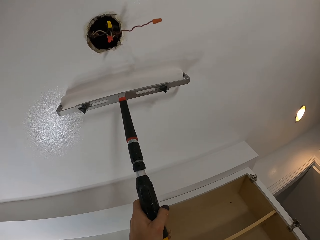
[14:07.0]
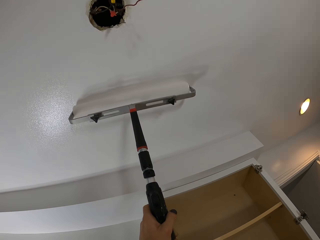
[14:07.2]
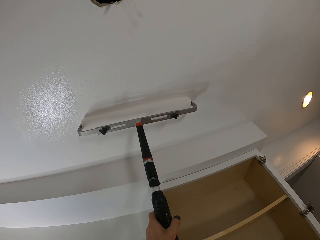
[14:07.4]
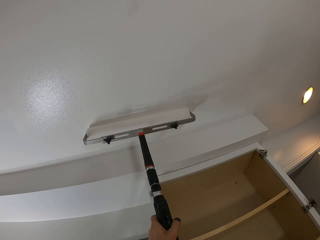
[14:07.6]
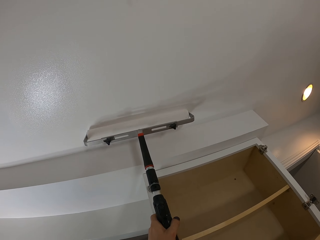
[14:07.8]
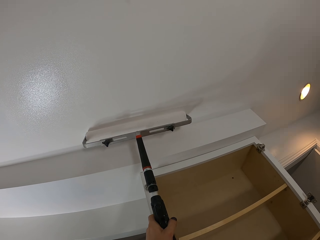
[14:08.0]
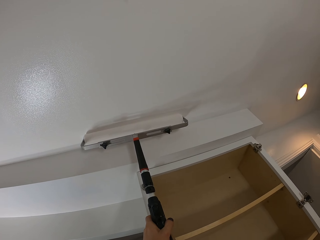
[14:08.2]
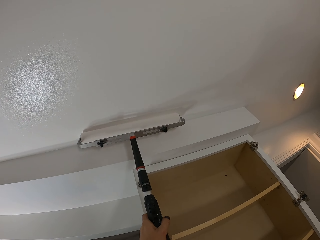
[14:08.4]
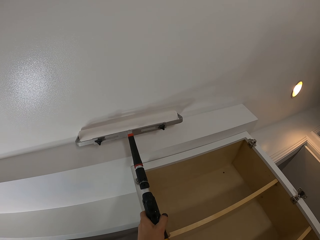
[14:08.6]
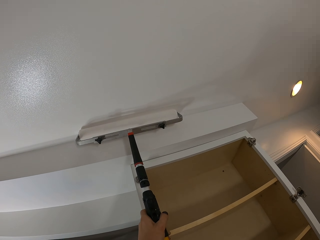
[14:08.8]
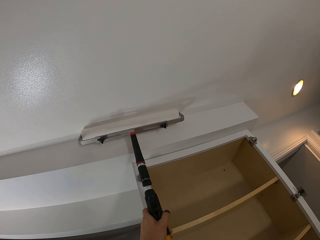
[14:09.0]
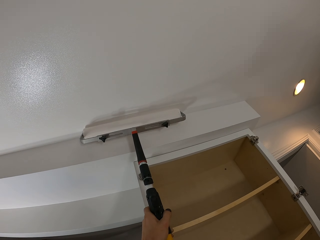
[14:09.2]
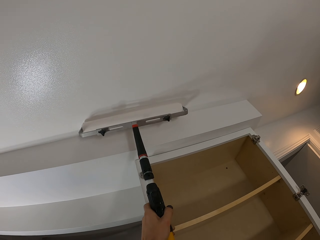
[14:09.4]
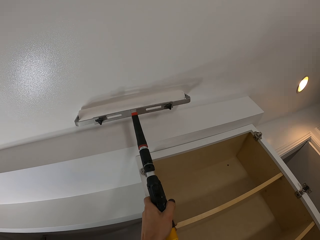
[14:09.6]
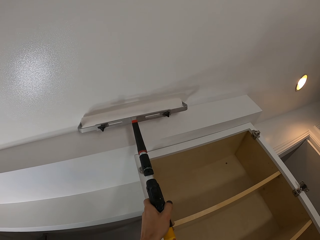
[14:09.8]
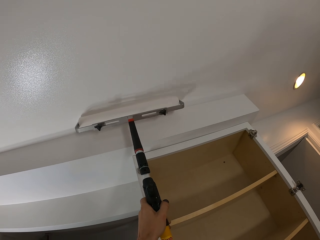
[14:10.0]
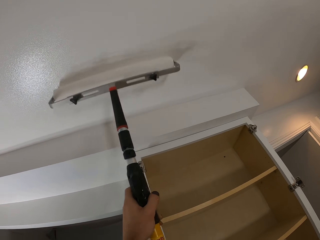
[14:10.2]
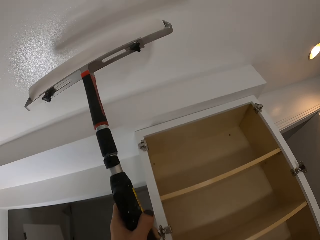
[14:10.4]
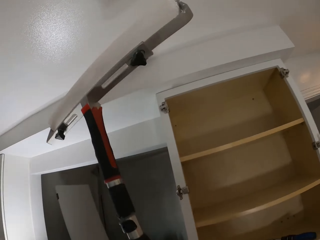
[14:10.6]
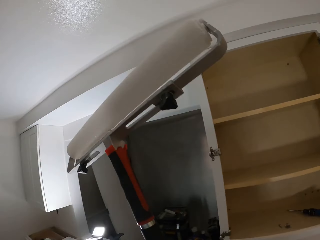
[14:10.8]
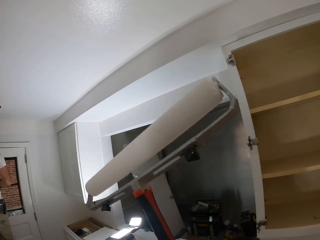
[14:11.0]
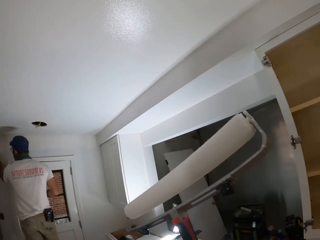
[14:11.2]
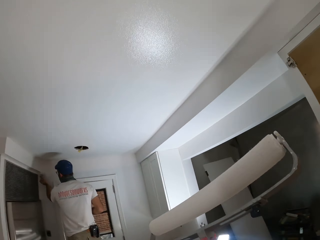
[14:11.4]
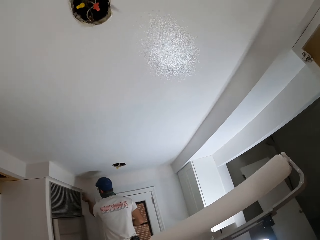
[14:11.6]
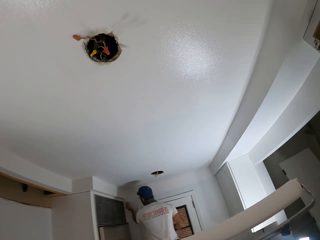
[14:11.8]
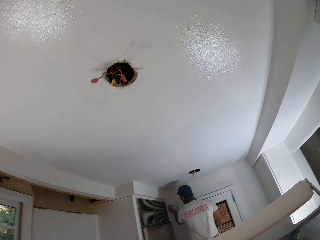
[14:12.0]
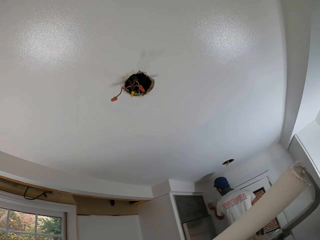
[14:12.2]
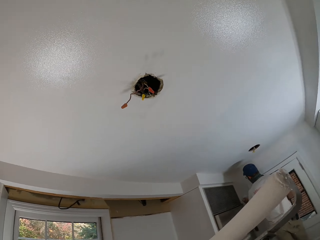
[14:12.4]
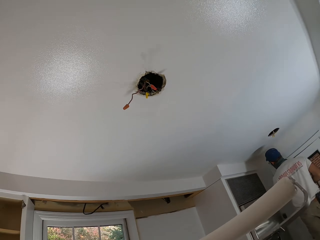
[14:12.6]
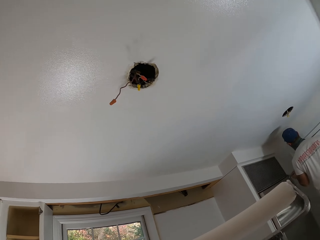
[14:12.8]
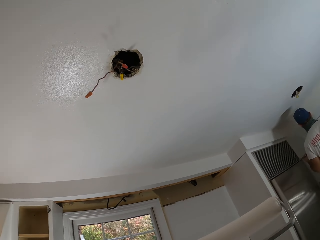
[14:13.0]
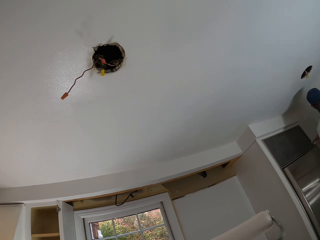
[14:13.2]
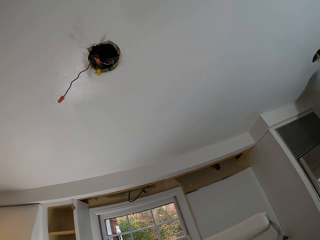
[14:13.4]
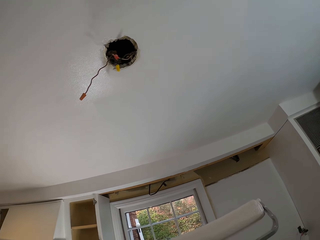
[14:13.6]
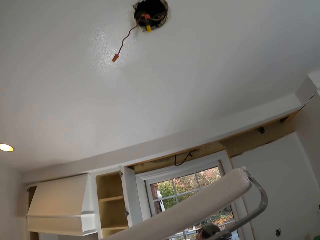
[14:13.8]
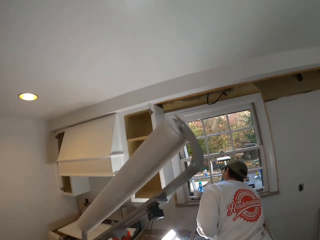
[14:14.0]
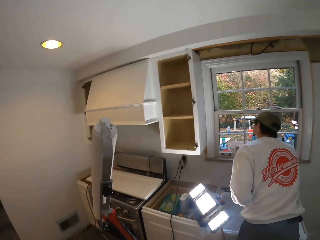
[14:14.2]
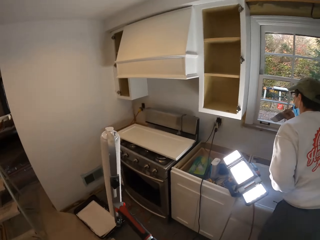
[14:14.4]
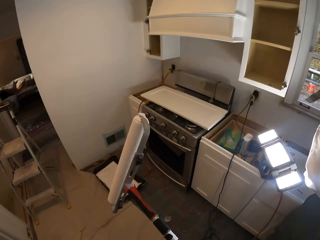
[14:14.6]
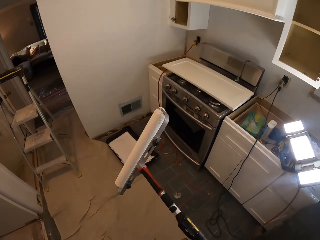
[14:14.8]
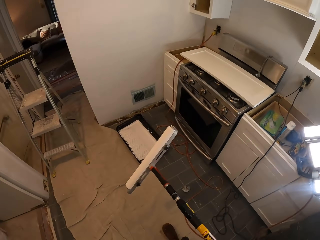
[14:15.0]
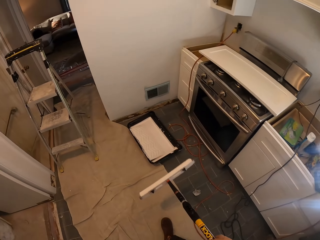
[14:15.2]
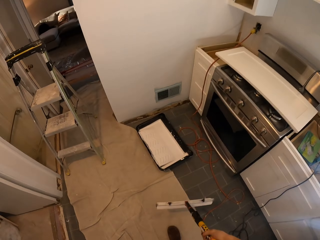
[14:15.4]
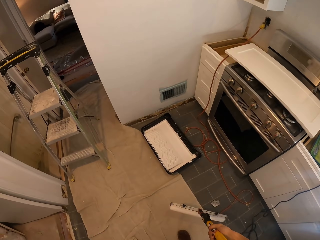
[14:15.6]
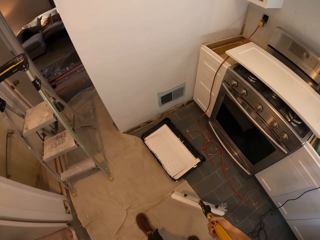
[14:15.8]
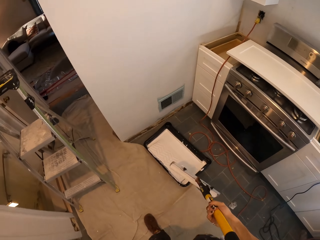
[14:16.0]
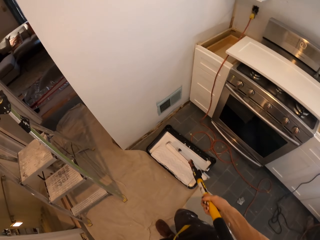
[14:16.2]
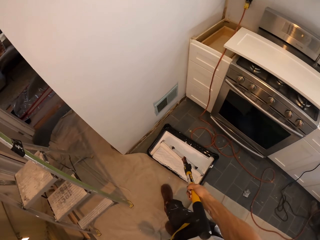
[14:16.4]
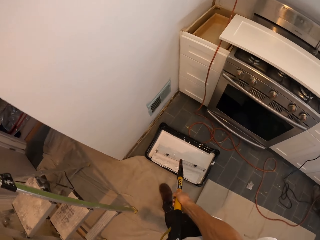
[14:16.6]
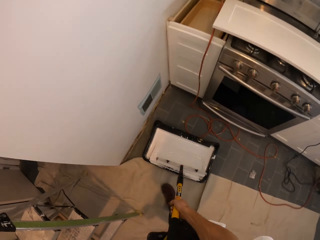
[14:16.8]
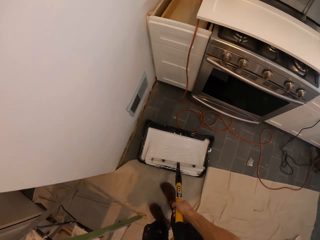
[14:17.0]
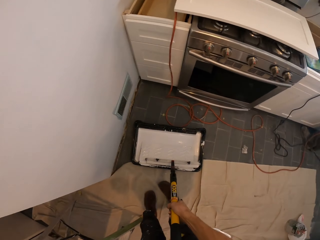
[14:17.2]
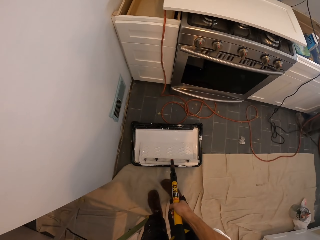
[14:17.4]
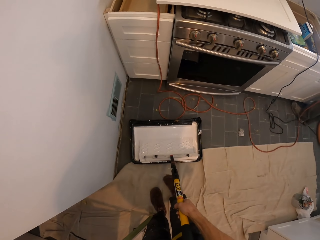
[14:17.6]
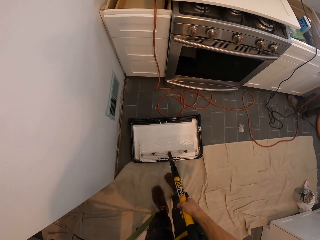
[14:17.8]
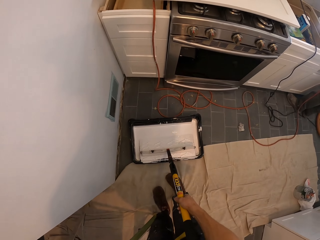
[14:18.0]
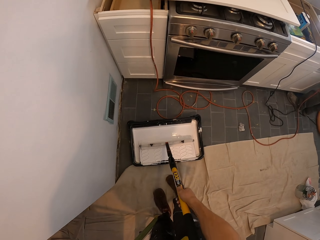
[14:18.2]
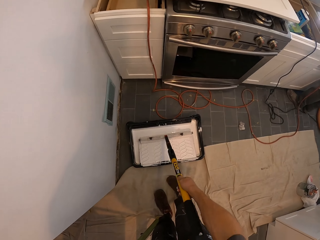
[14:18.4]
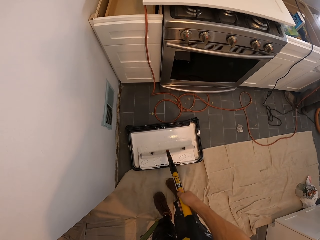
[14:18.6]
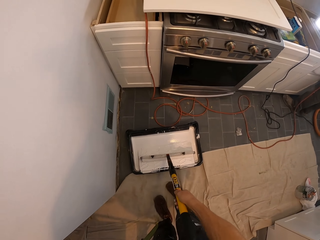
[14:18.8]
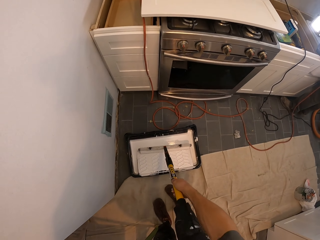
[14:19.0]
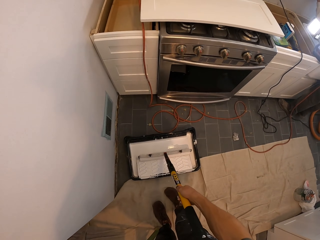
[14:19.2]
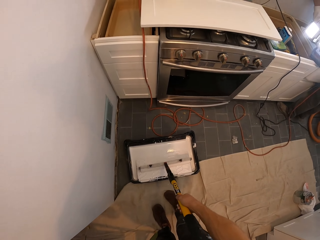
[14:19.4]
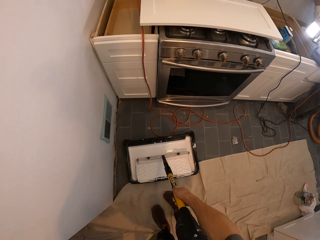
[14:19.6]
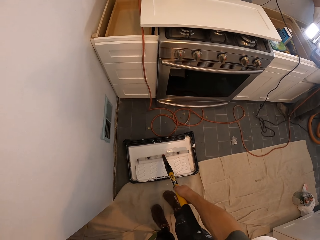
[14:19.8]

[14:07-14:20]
The camera wearer turns around. They look around the house wall. They walk around the house. They rub a paint brush or roller on a paint container.

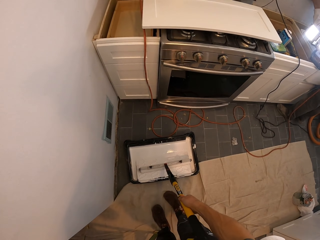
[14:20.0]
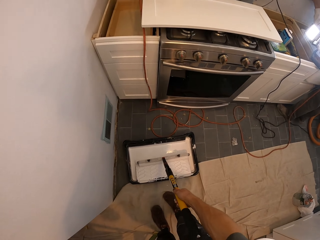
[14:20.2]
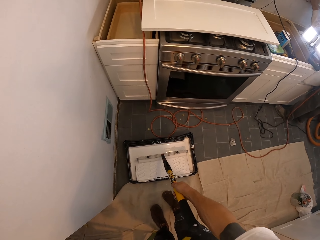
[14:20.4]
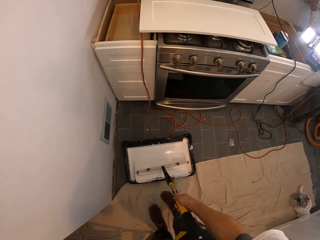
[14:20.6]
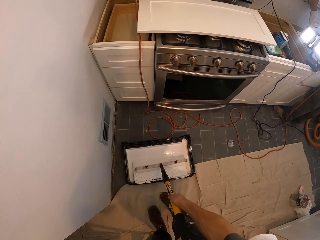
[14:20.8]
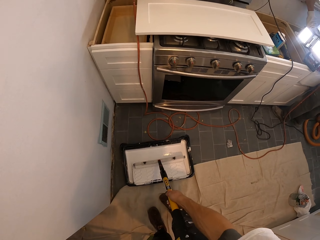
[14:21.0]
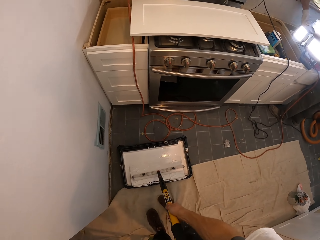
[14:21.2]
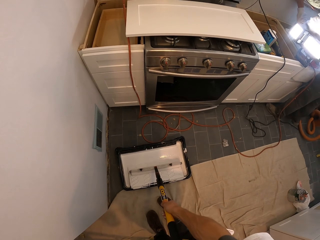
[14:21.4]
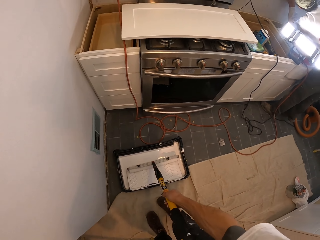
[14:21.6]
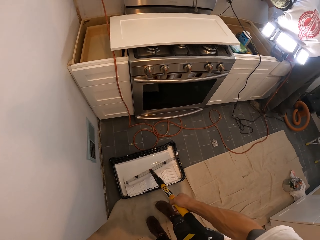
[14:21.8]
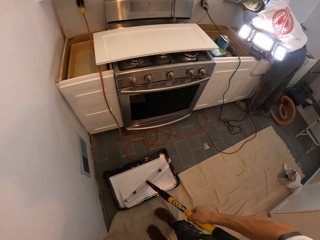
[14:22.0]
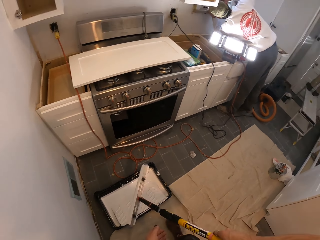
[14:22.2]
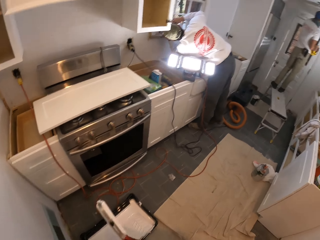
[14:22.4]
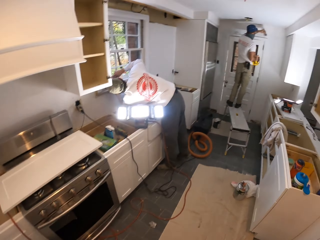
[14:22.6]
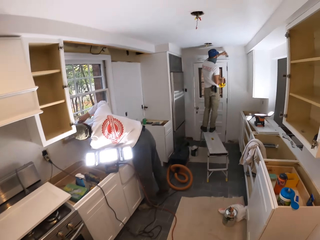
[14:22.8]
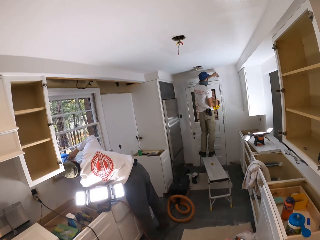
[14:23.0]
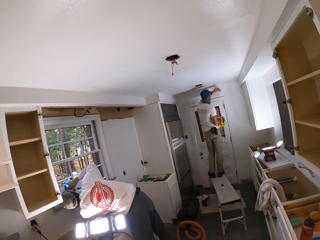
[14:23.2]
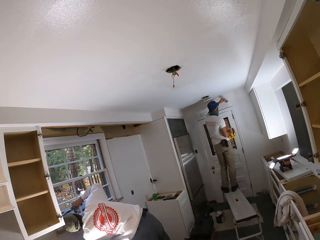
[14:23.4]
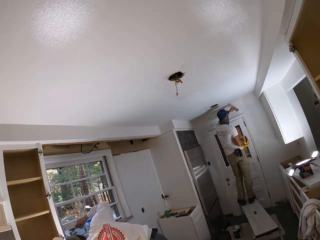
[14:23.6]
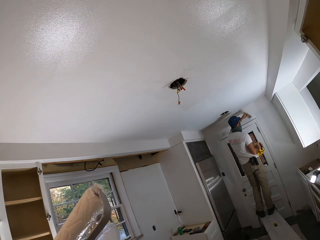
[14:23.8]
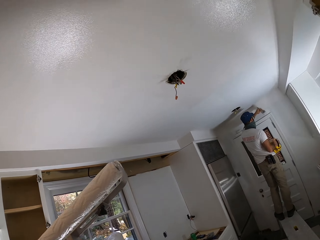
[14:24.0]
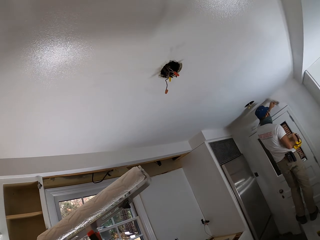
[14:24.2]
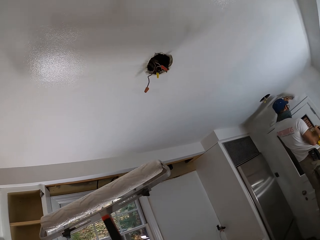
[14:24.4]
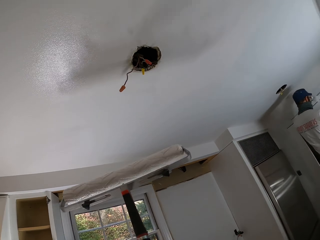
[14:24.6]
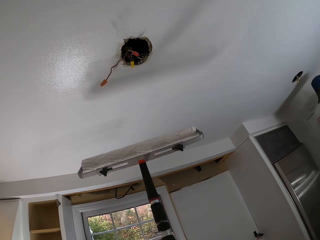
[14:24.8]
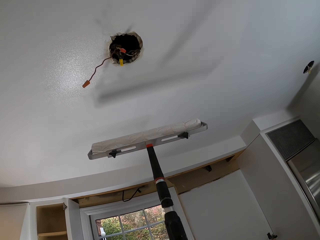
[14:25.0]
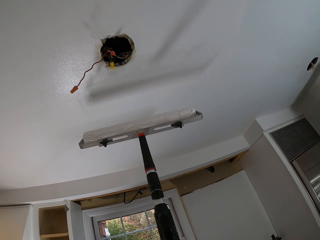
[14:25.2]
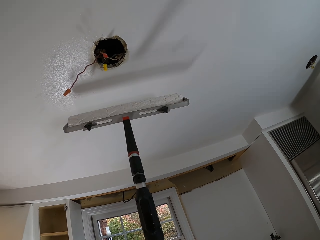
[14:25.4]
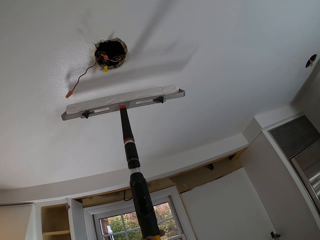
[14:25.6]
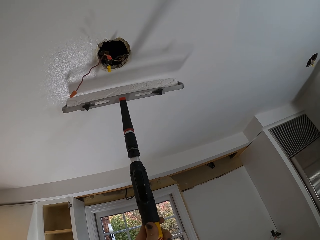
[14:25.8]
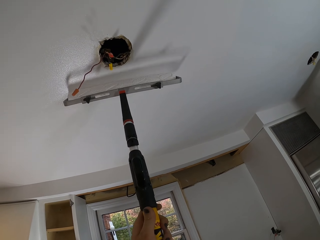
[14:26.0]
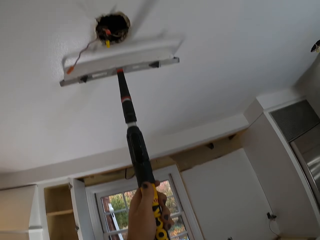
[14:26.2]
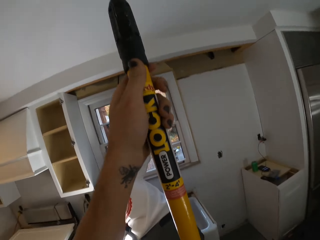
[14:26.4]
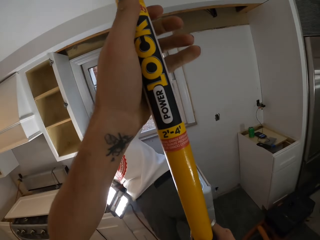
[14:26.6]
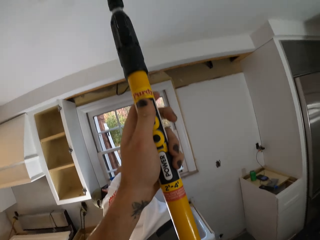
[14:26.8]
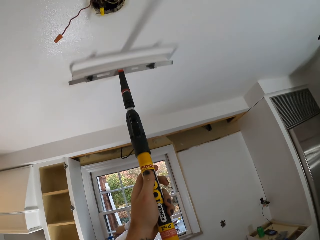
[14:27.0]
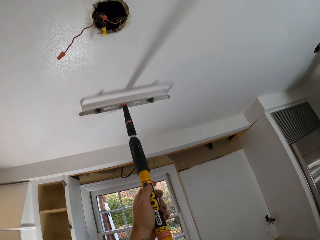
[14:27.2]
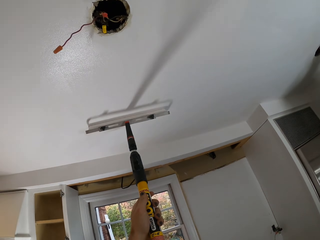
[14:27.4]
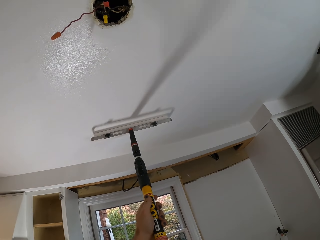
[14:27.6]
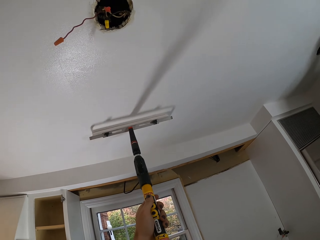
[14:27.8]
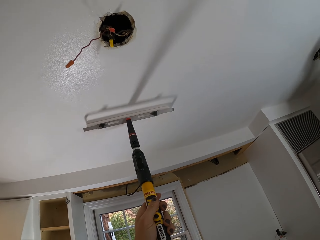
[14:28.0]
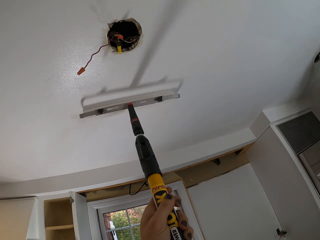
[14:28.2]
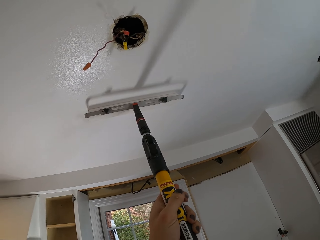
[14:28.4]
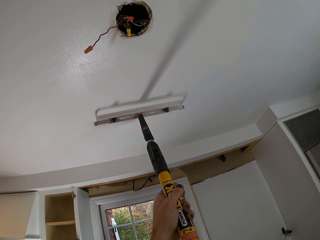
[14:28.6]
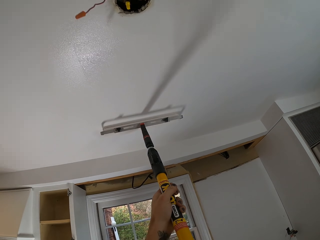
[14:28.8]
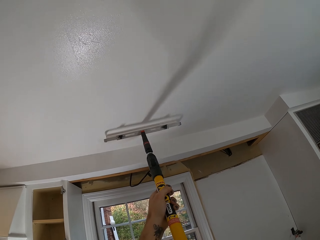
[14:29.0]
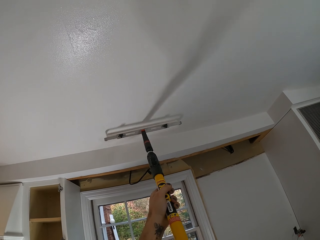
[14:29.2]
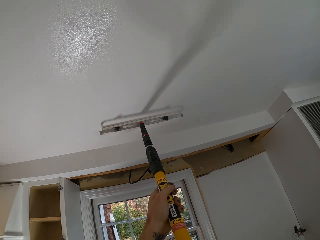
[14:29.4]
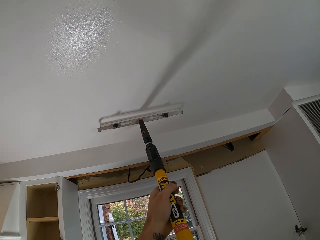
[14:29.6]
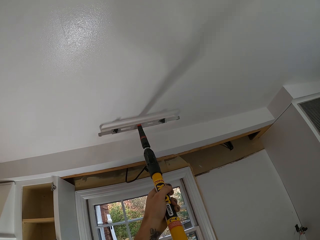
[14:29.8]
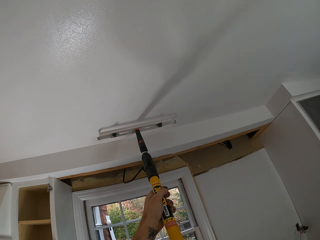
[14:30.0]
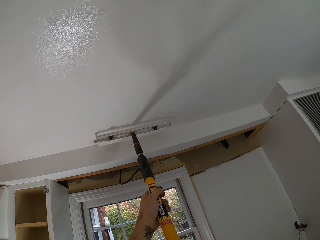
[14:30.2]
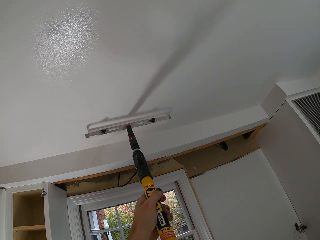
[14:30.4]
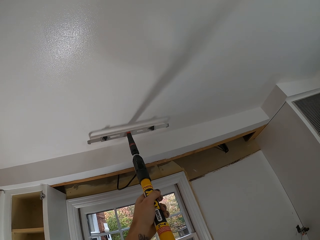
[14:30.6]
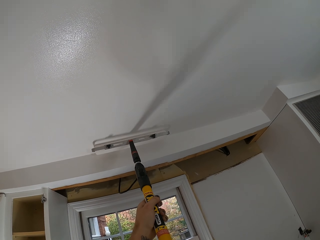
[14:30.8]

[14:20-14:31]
The camera wearer lifts the paint roller. A man paints. Another man paints. The camera wearer walks around the house. They look at the handle. They paint on the house wall or ceiling.
